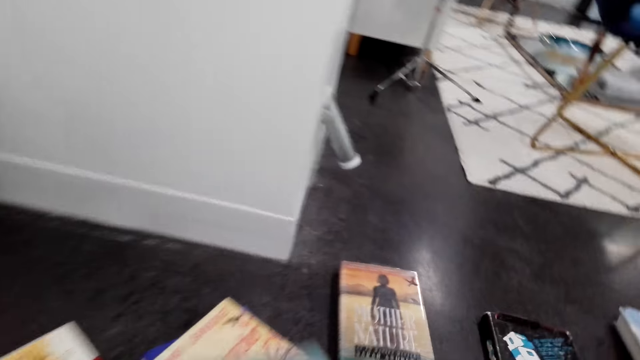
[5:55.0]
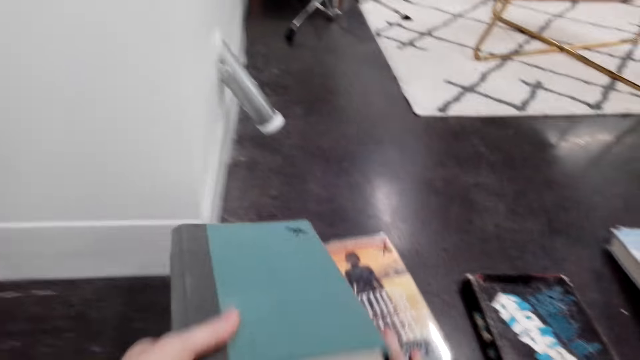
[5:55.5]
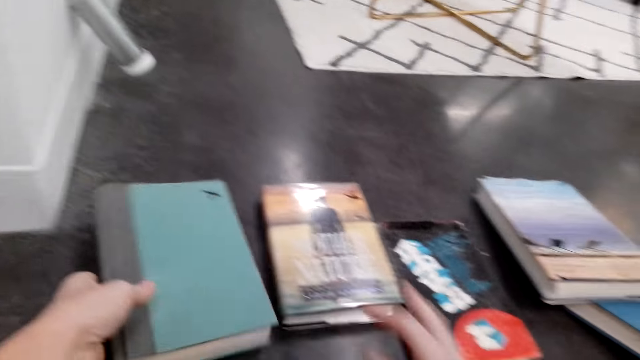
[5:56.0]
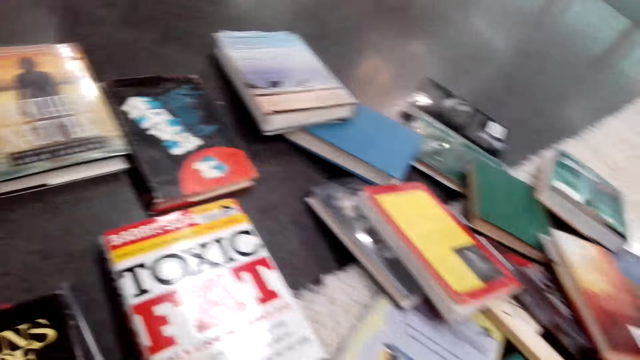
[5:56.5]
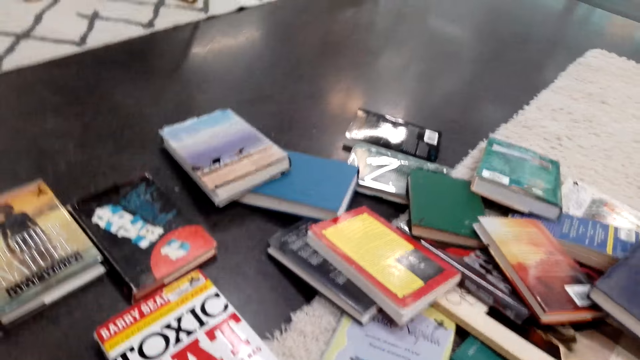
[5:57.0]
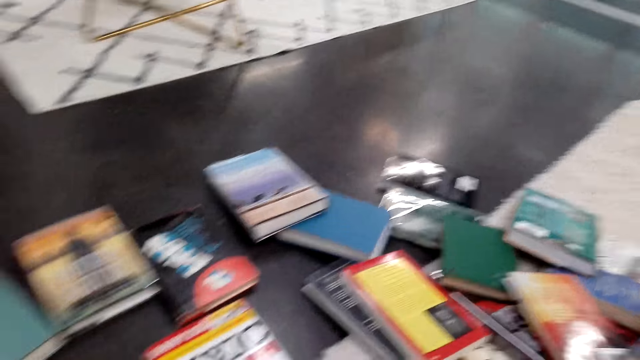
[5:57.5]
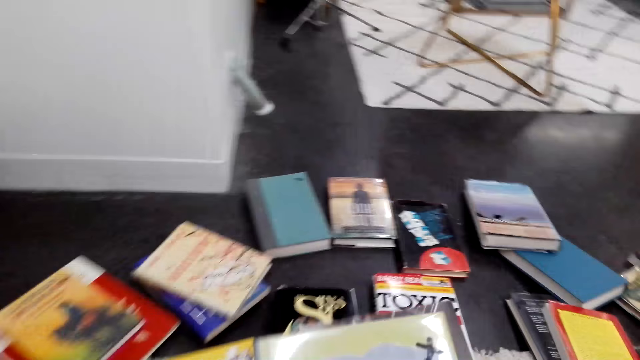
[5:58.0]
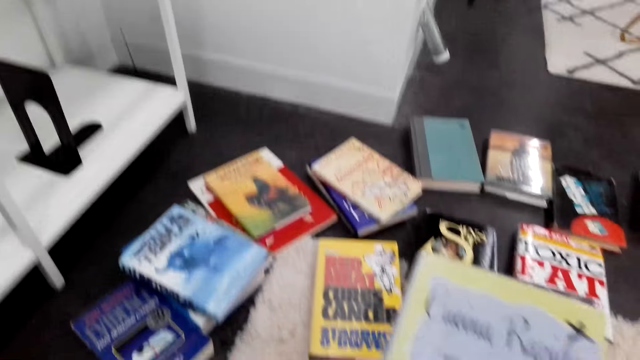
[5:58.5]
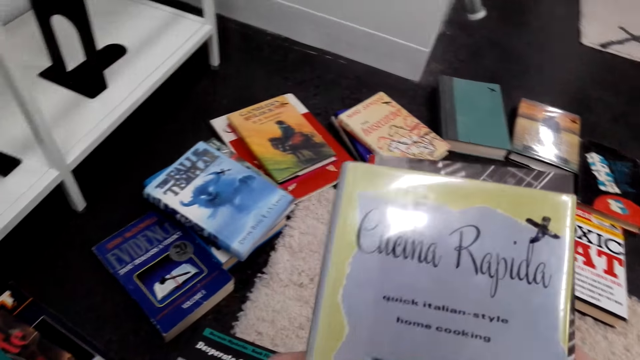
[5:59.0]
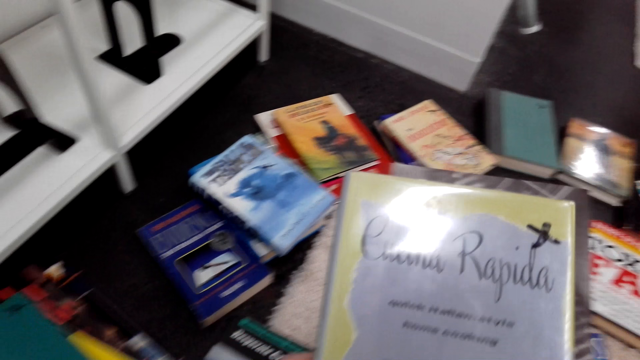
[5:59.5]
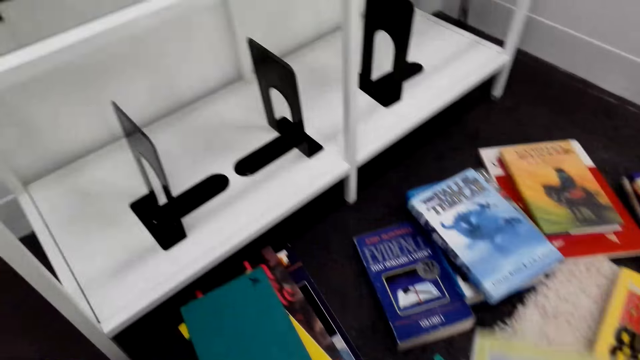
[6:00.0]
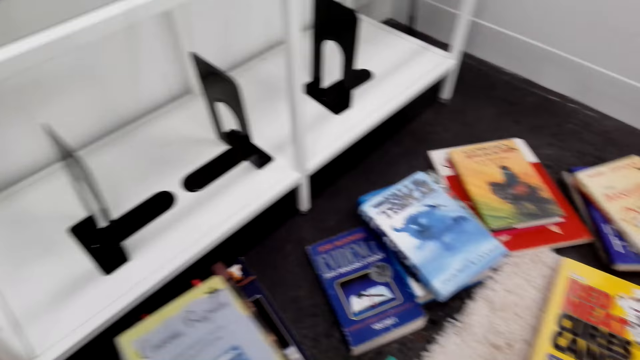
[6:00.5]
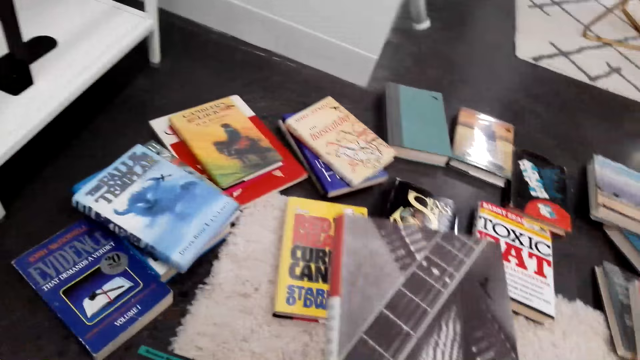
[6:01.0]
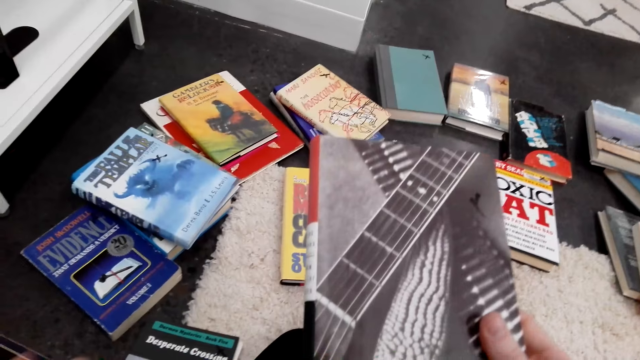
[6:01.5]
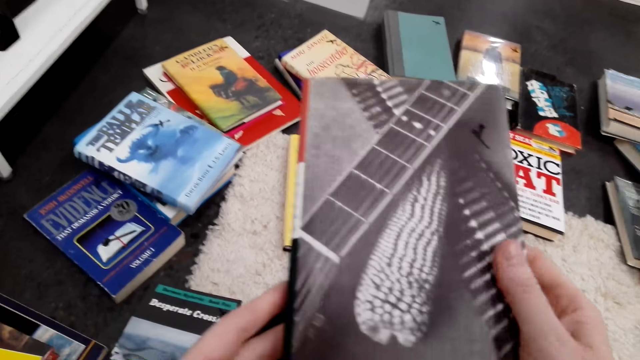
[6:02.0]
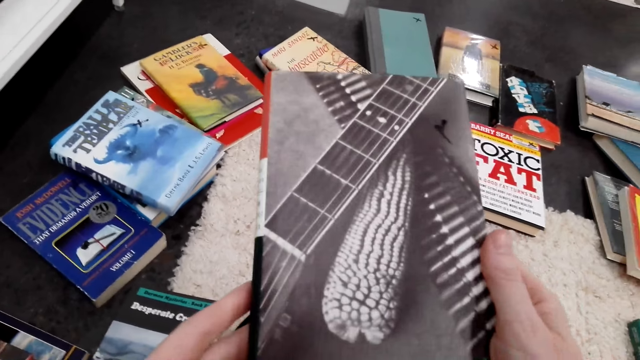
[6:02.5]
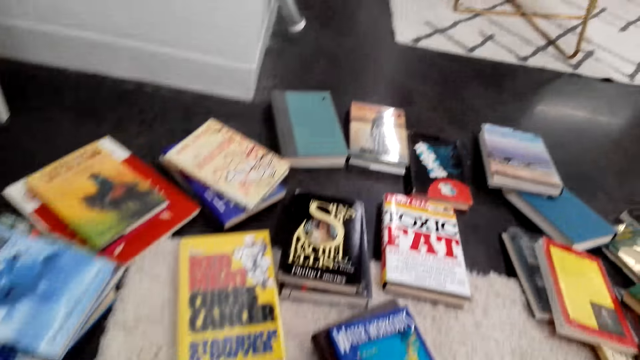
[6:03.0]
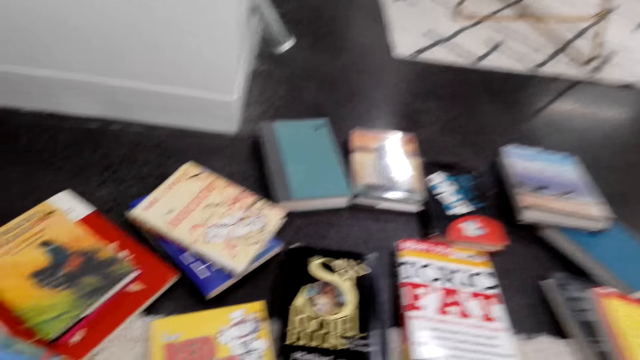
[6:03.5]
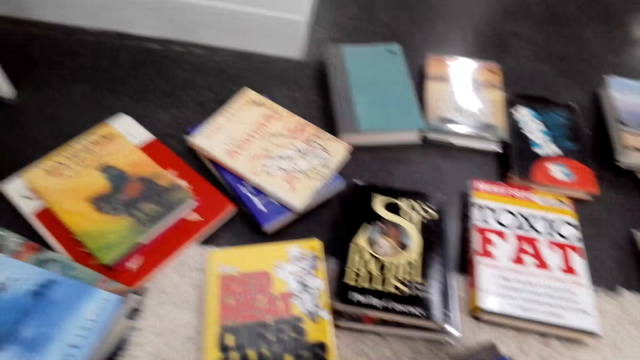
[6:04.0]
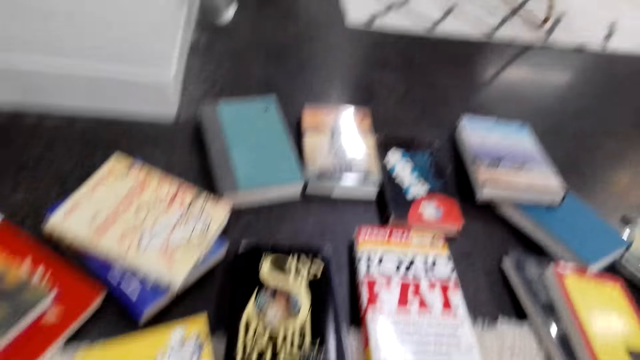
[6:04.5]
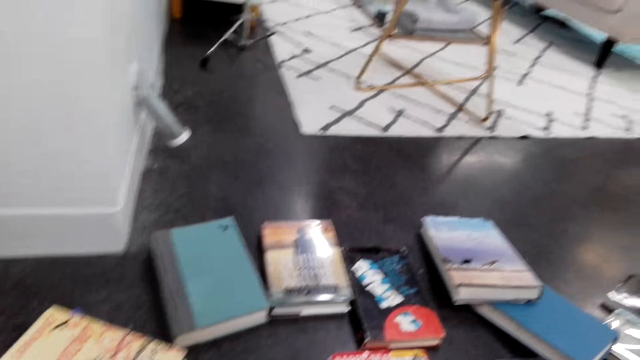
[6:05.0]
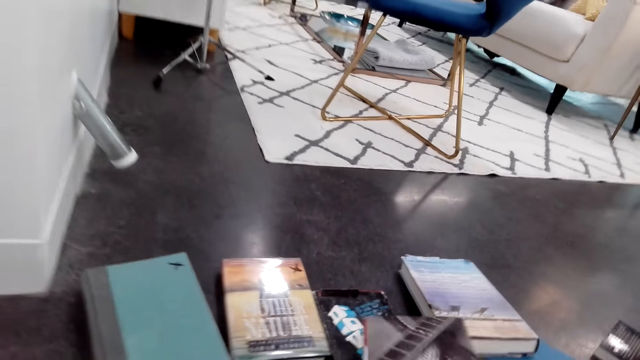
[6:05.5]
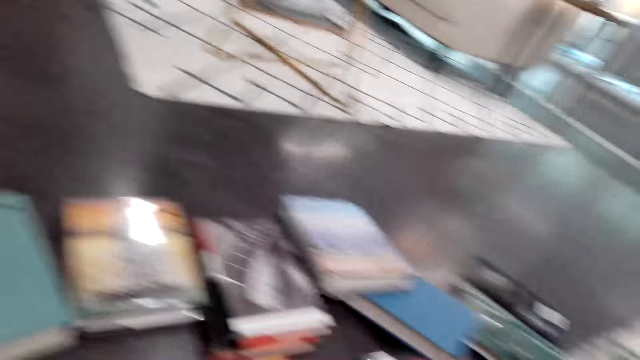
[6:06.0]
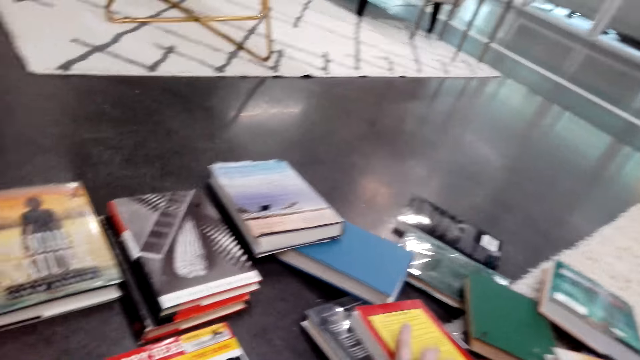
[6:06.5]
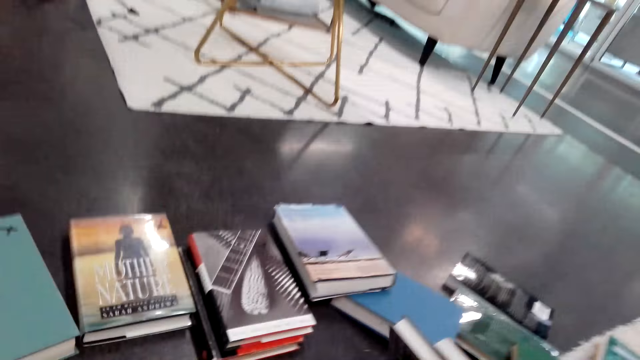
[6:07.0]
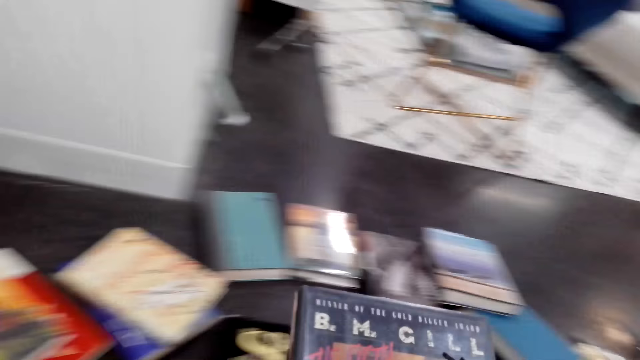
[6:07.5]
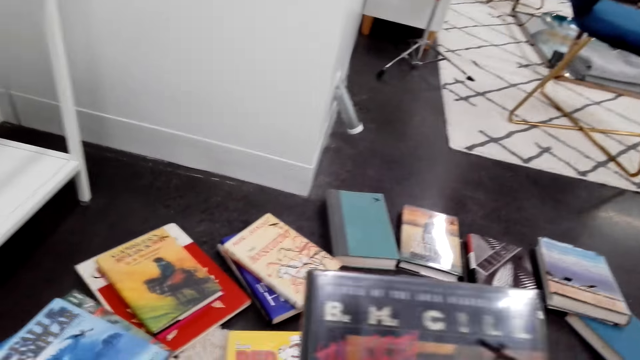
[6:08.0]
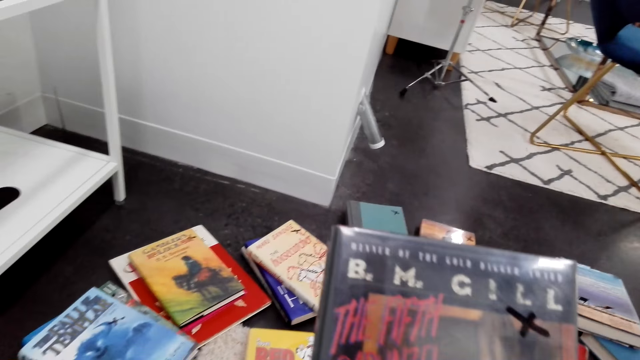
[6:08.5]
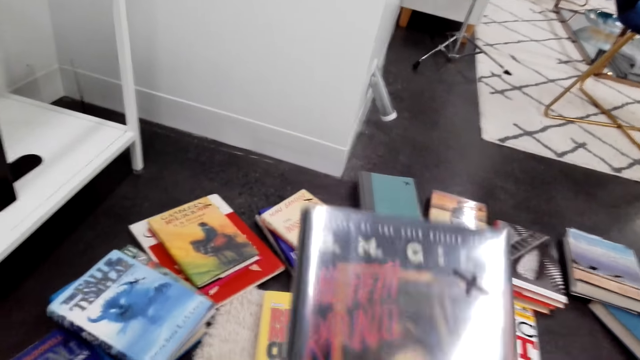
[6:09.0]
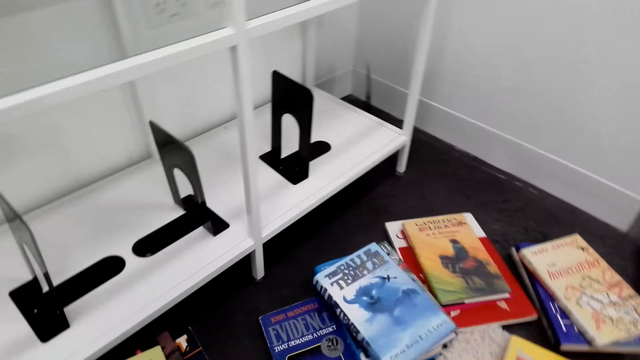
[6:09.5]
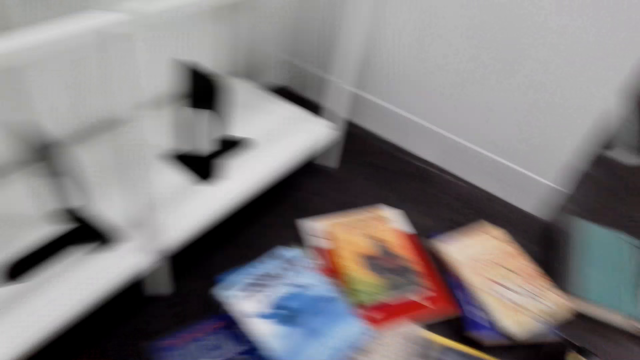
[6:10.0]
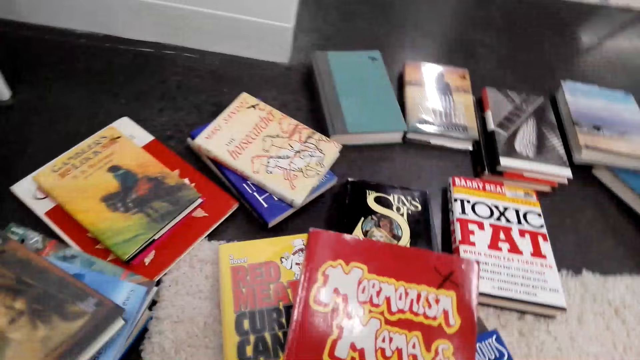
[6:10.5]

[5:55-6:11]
The camera wearer moves a book on the floor. They put the book on the floor. They look around. They look at a book. They put the book on top of another on the floor. They look at a book. They look around. They put the book on top of another on the floor. They pick books on the floor. They look at the book. They look around.

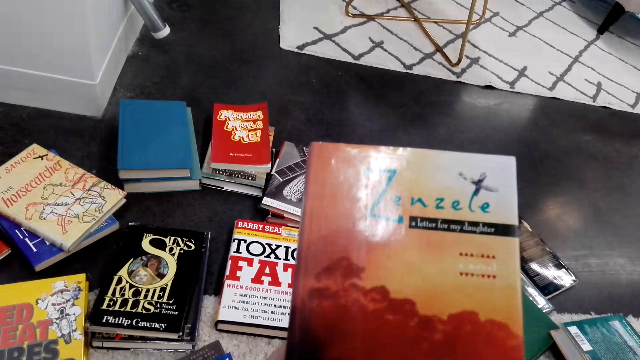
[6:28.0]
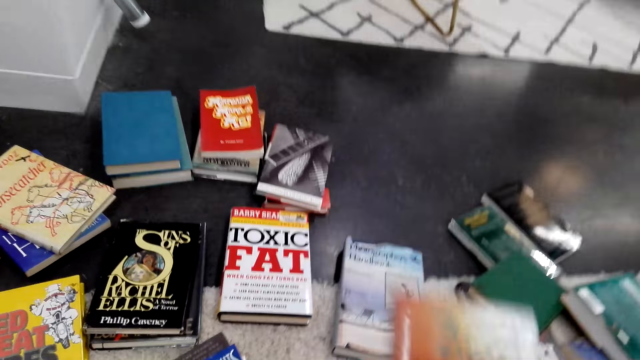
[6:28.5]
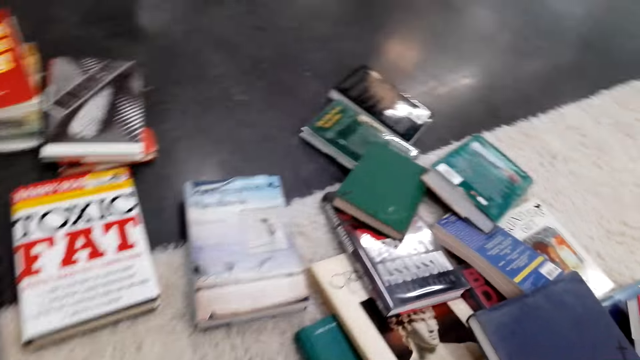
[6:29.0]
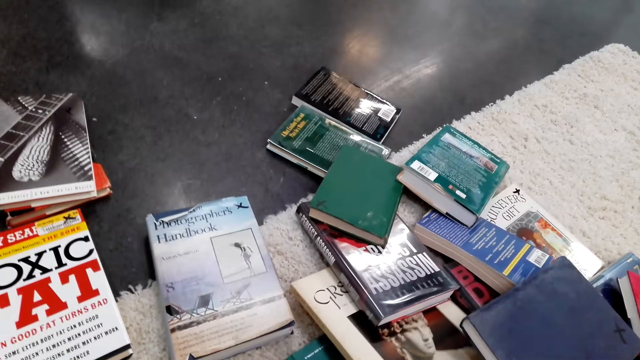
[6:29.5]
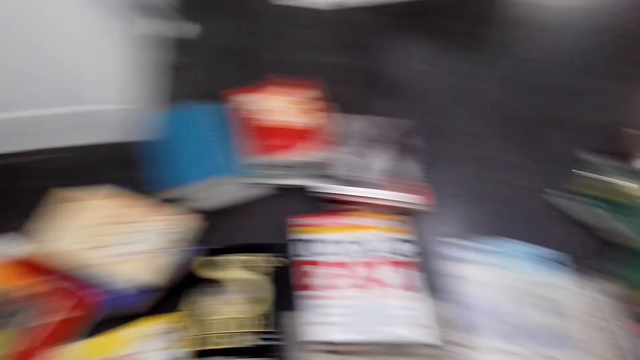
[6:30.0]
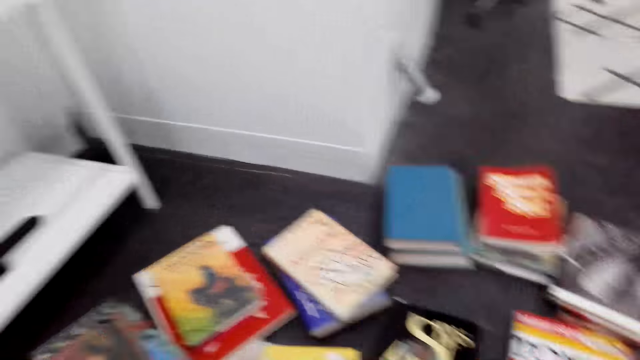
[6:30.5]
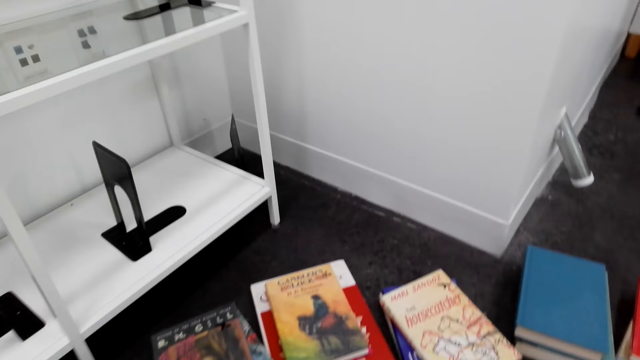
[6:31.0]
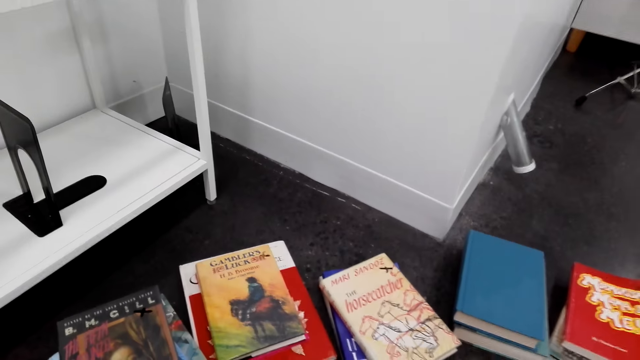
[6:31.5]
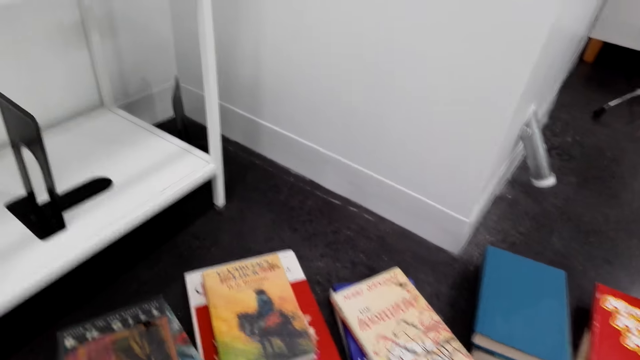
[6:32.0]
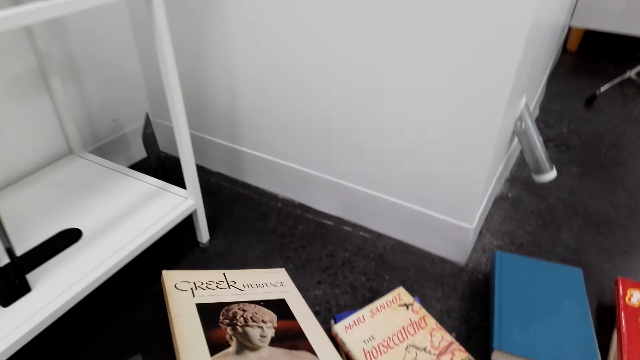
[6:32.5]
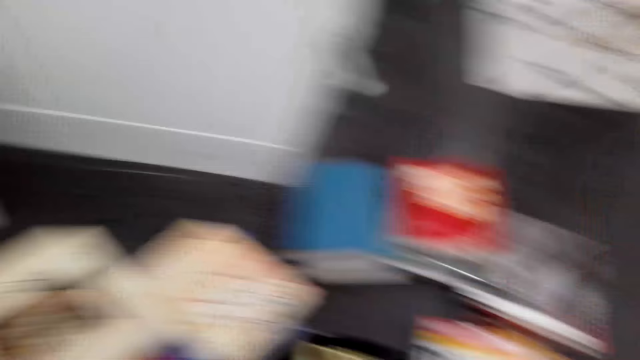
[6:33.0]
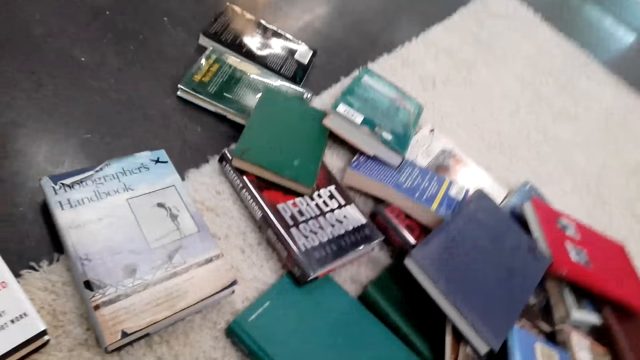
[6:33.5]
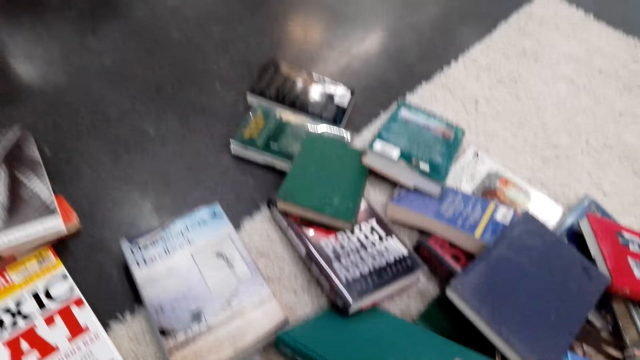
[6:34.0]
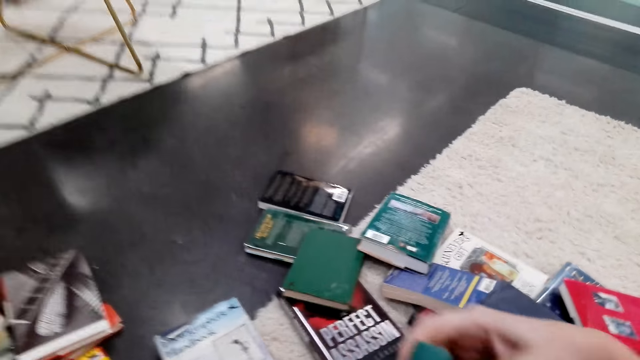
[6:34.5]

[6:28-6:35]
The camera wearer looks around. They pick a book. They look around. They put the book on top of another on the floor. They look around. They pick a book.
